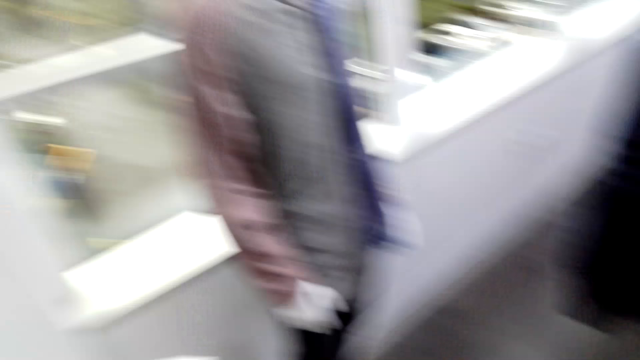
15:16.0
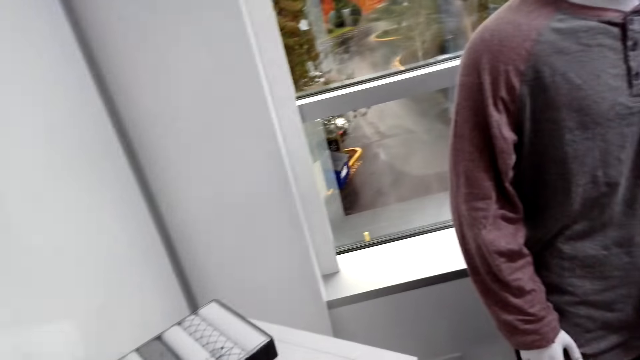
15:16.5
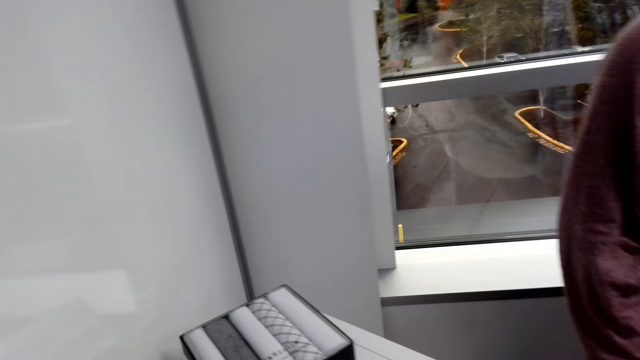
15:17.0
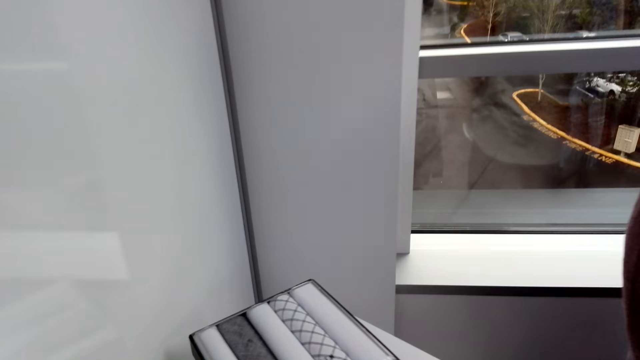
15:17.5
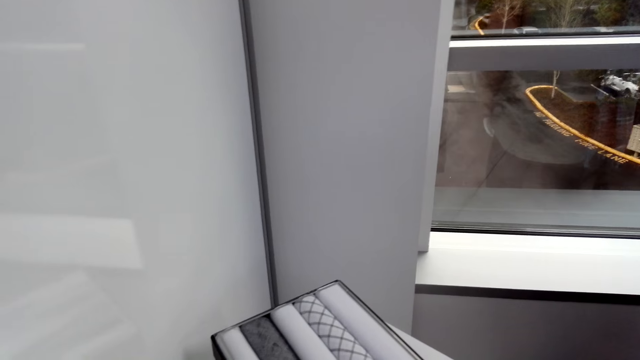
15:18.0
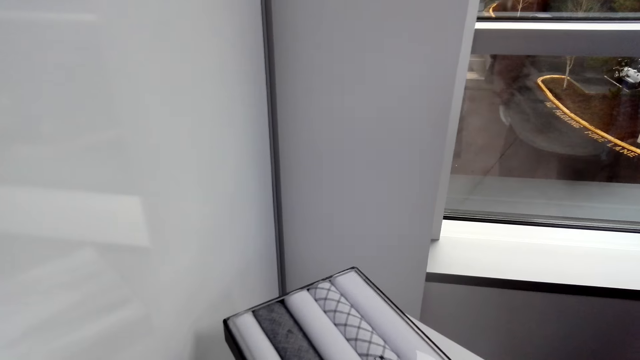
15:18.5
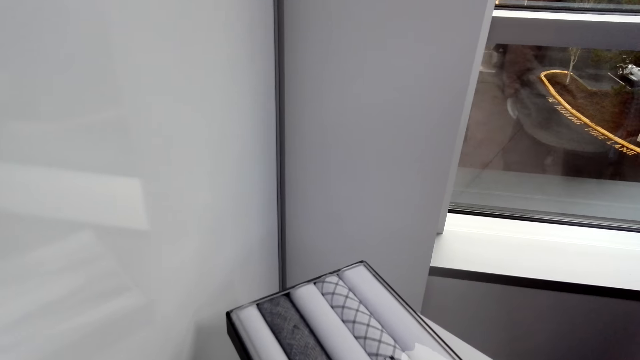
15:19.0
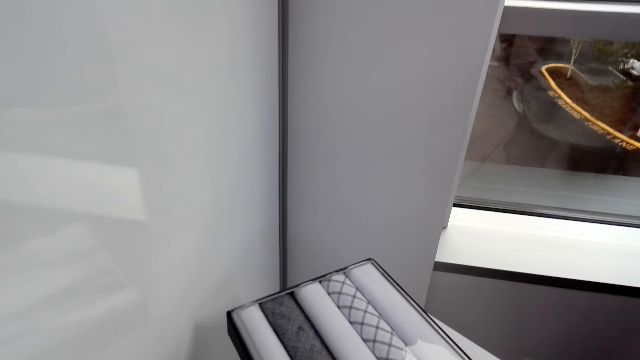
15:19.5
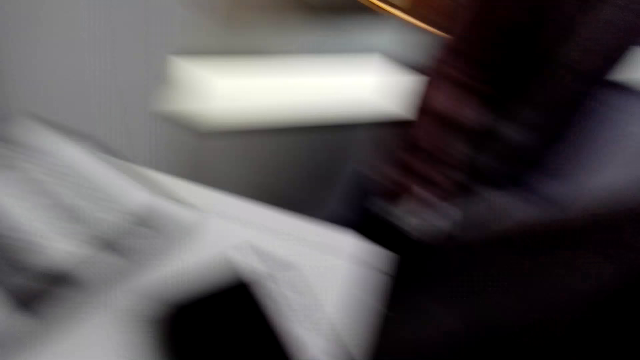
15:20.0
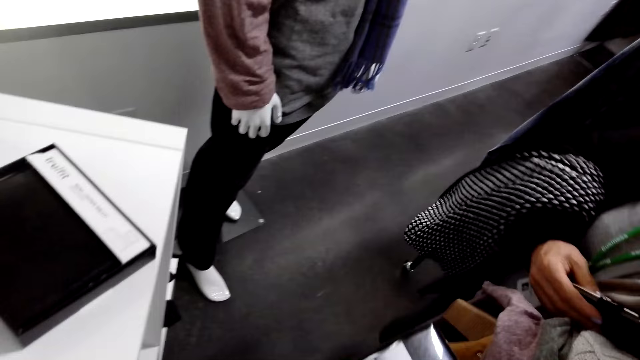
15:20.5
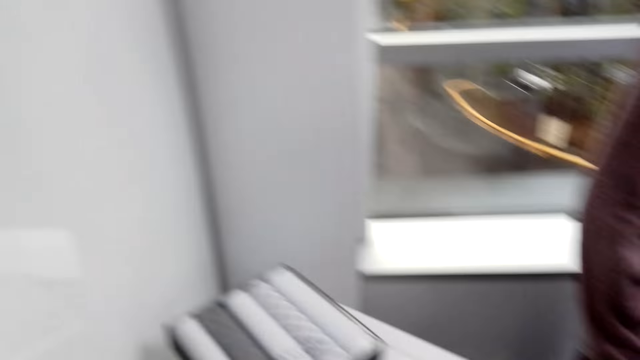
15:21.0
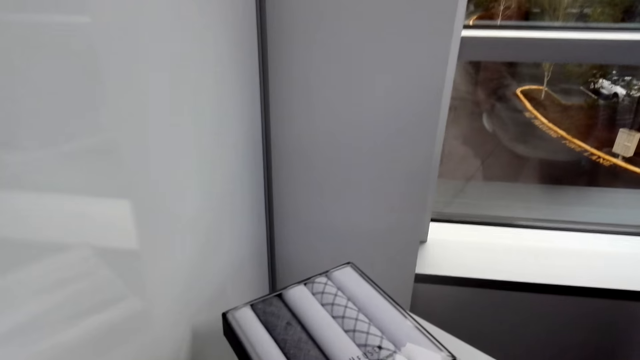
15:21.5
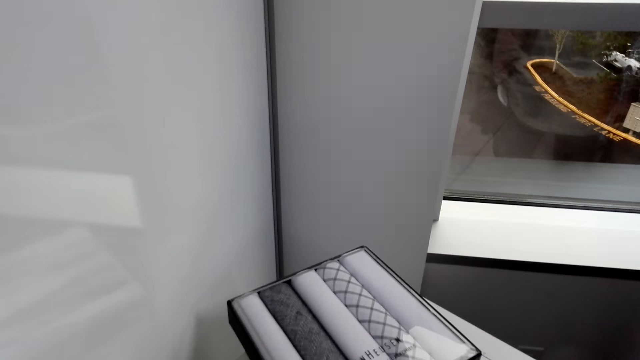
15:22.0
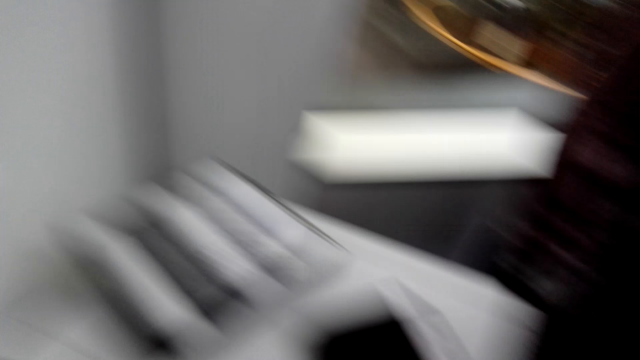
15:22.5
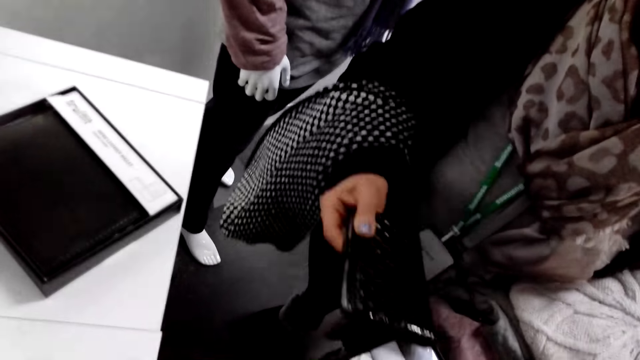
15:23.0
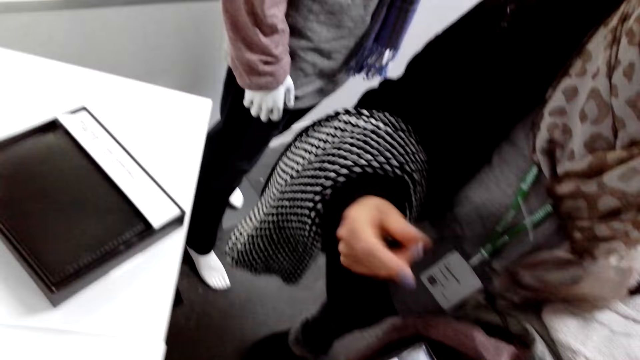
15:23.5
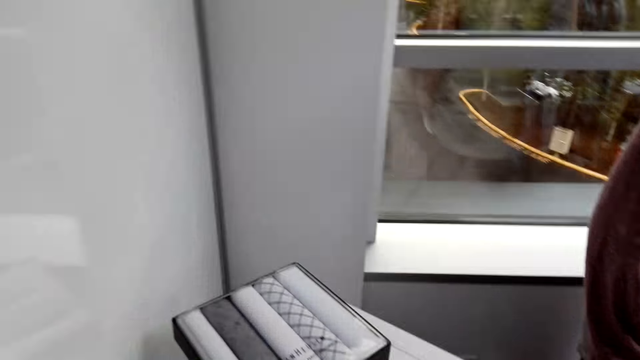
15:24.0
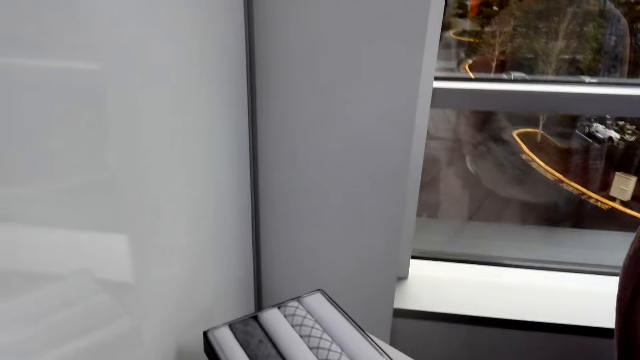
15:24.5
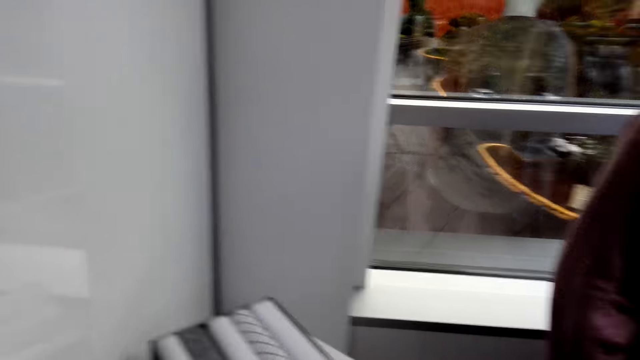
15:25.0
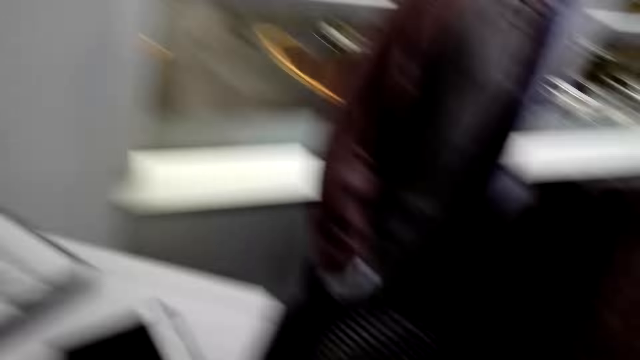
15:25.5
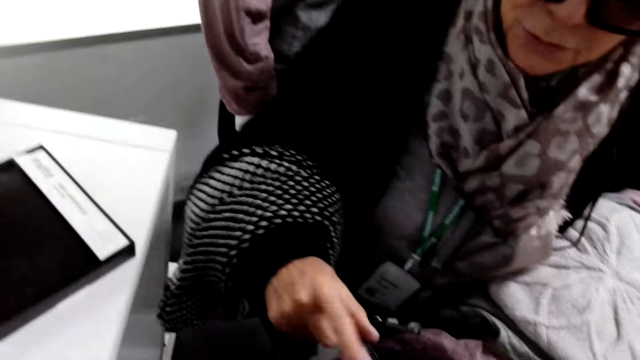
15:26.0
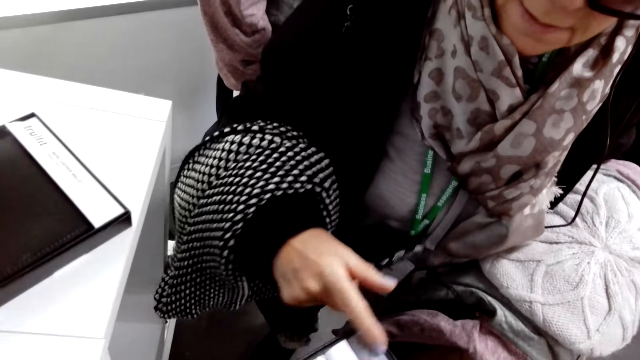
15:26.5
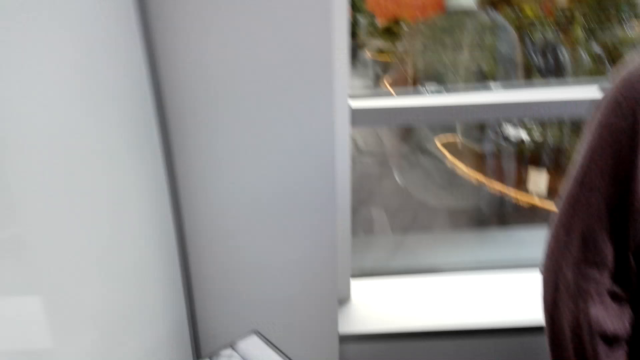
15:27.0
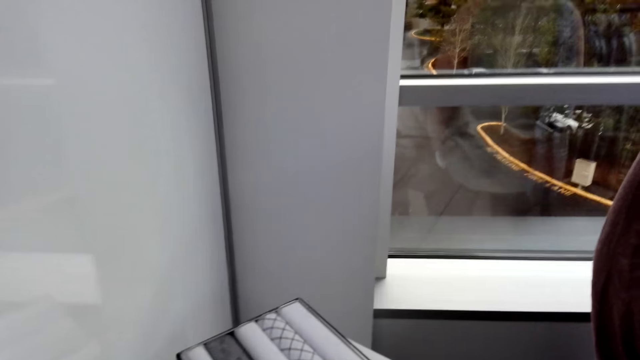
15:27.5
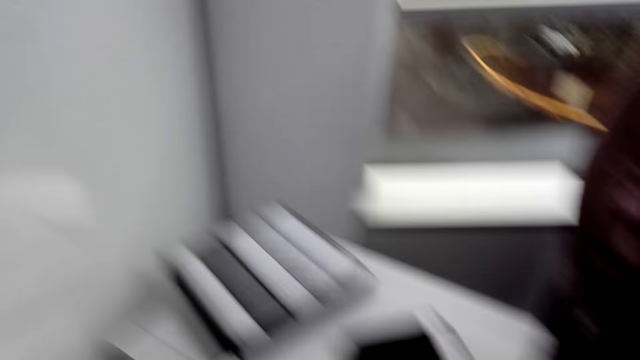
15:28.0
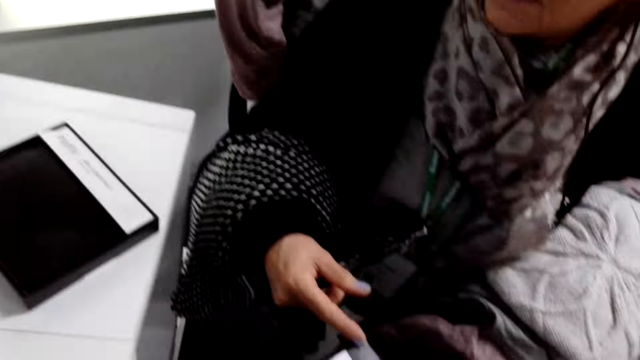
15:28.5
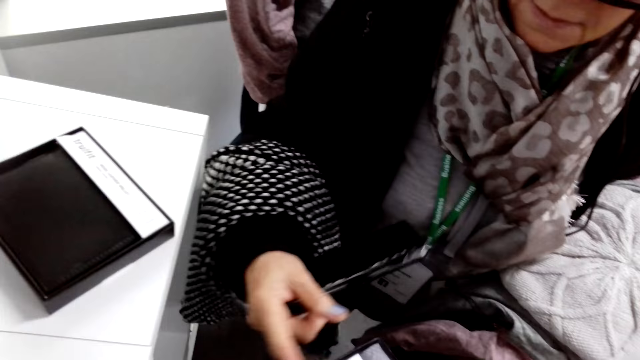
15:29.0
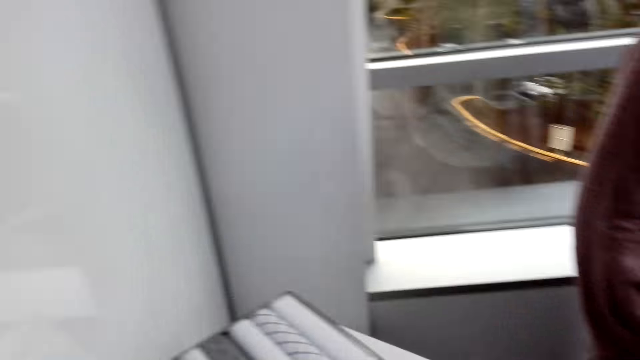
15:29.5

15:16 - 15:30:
The camera wearer looks at a box of handkerchiefs on a stand. A woman sways a pouch in a hand. The woman points fingers.

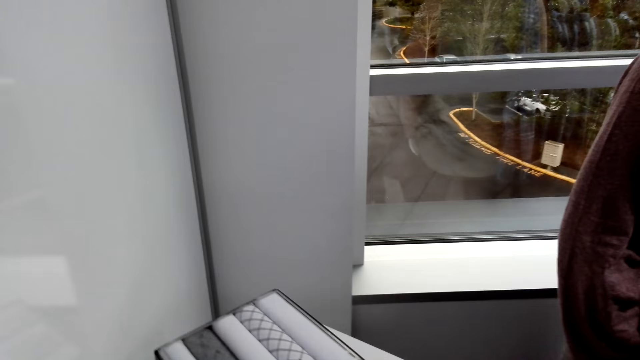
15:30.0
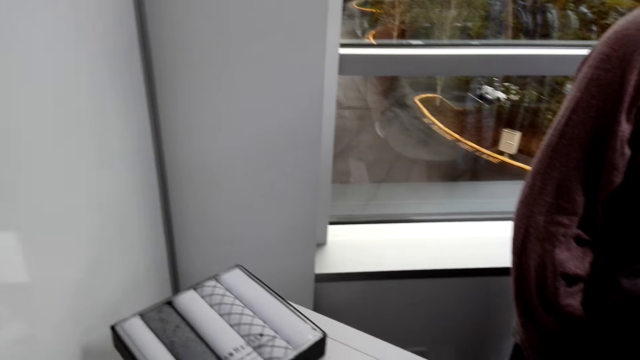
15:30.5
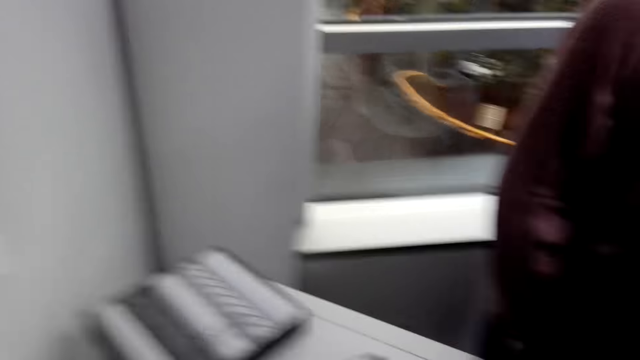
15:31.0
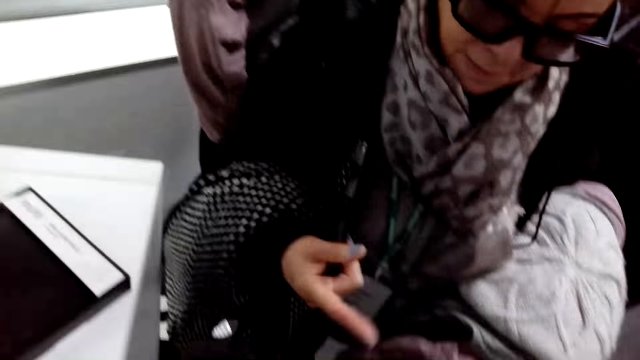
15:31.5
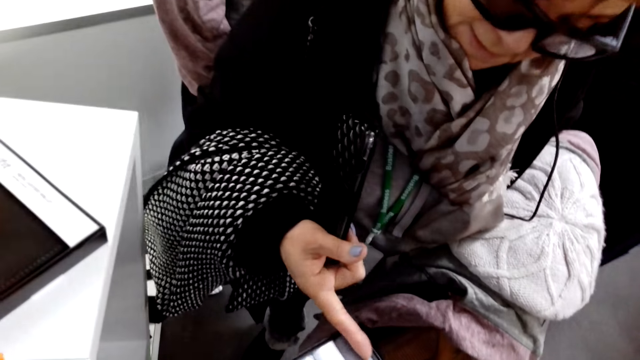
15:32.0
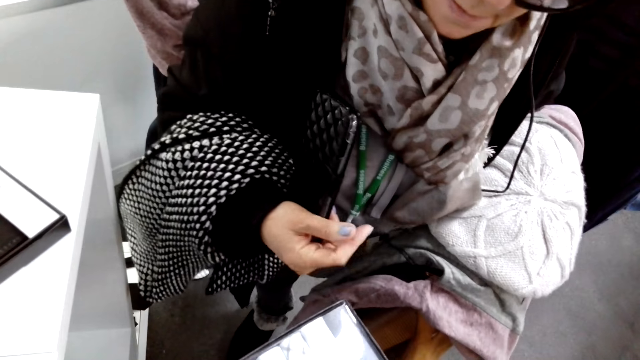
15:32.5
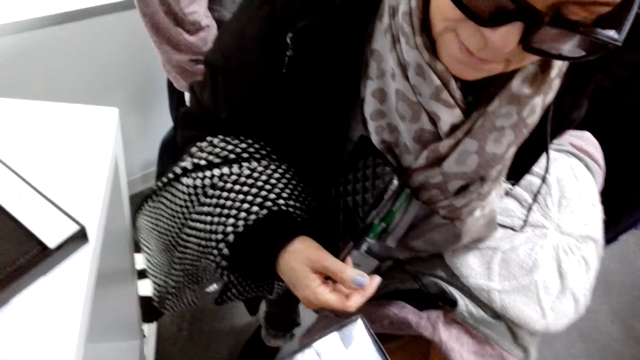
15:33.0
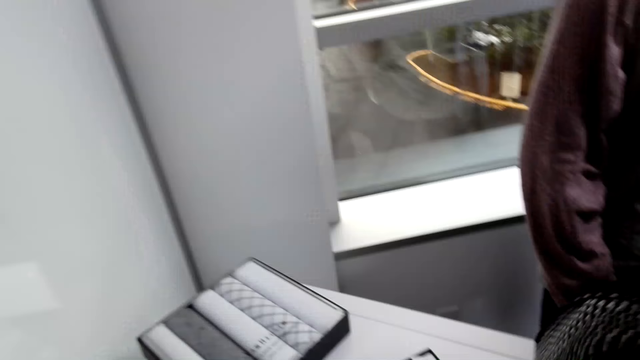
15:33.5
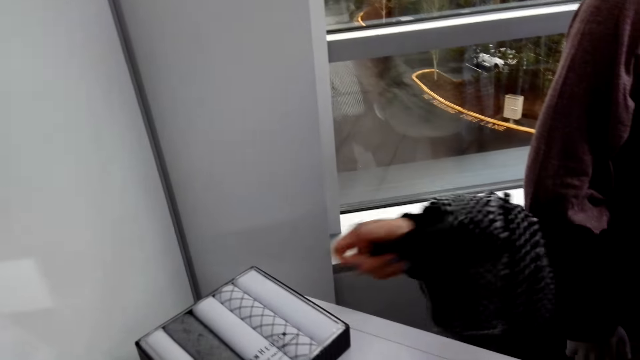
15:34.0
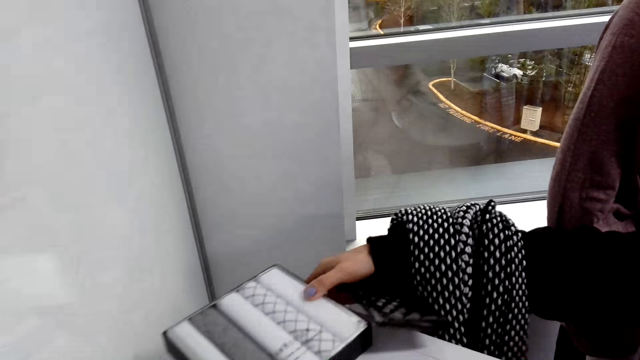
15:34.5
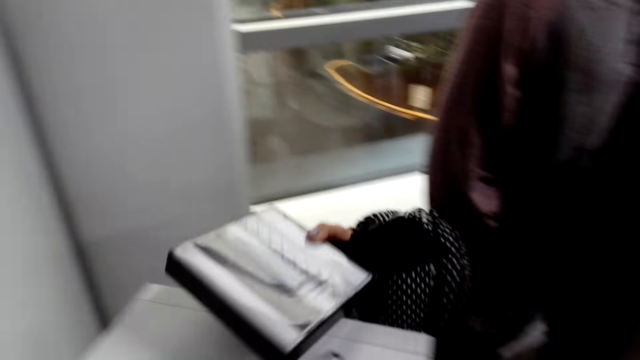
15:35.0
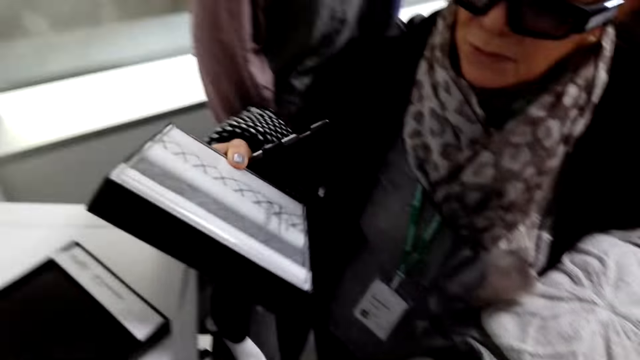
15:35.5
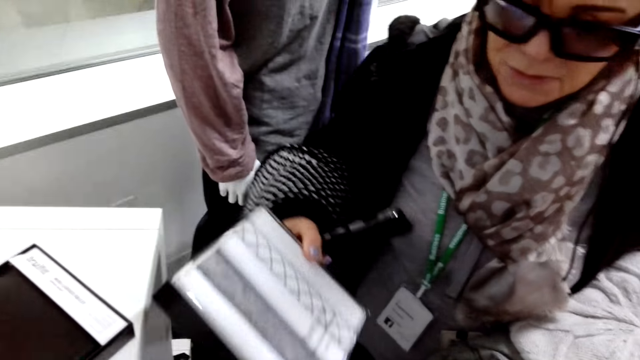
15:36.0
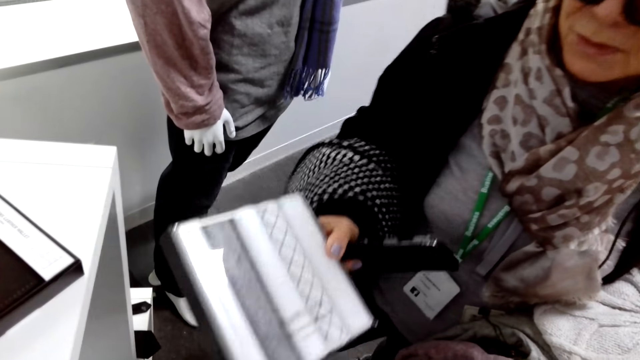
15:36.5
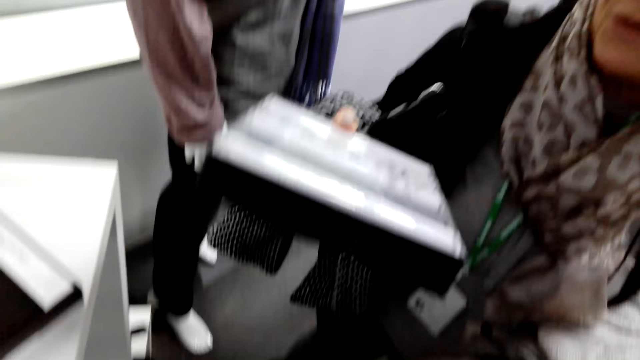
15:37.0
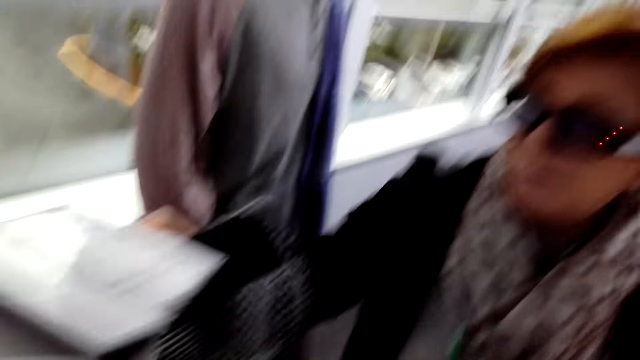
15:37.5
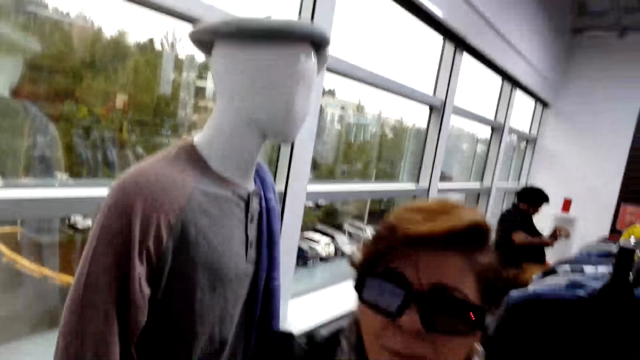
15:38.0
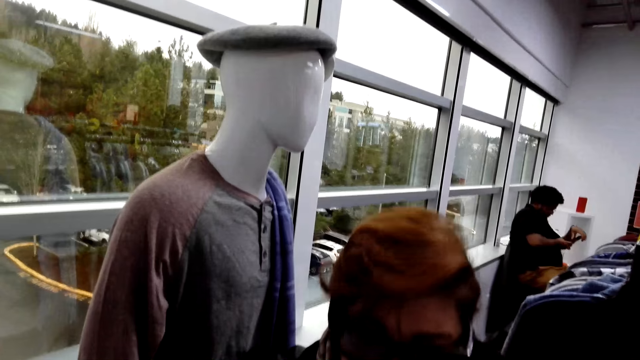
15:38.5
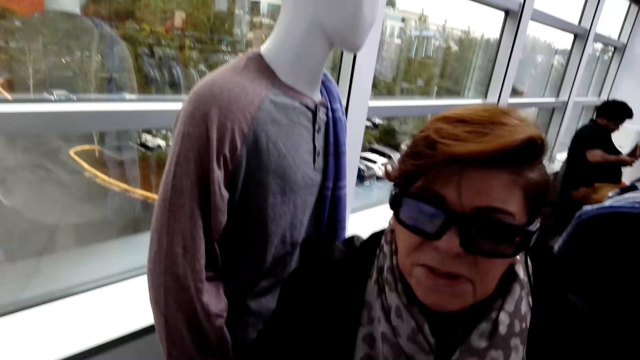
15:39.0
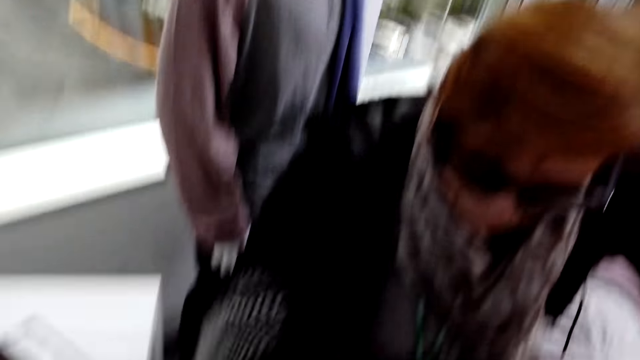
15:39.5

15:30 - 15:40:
A woman picks up a box of handkerchiefs on a stand. The woman puts the box of handkerchiefs on the stand. Another person scrolls through a phone.
